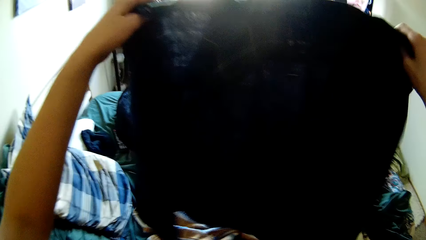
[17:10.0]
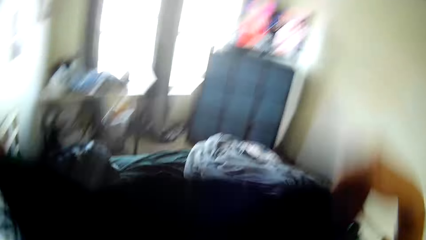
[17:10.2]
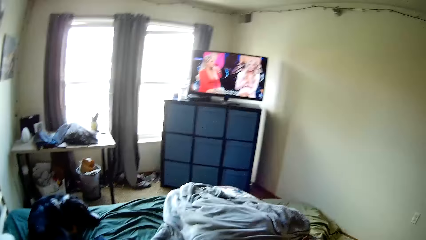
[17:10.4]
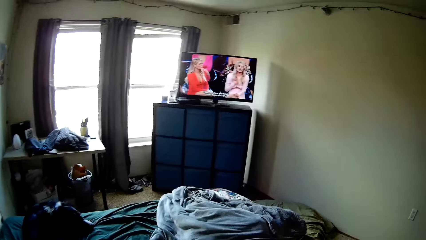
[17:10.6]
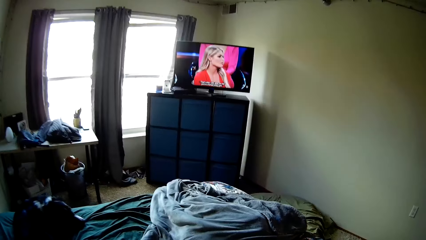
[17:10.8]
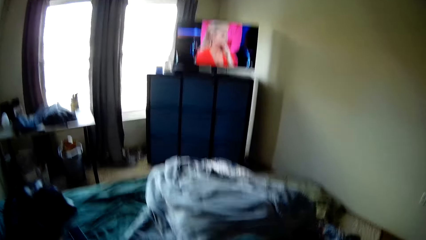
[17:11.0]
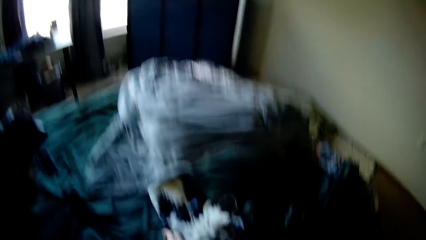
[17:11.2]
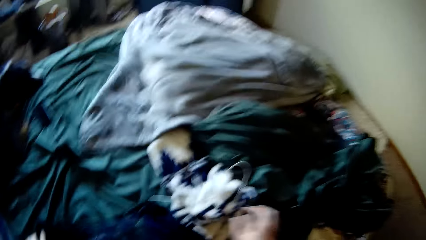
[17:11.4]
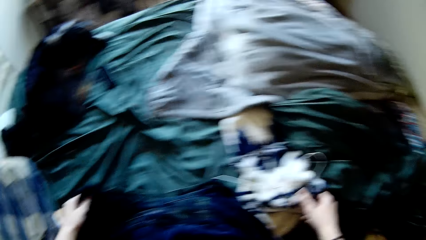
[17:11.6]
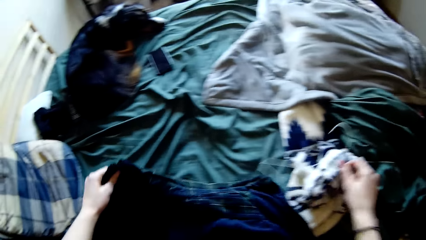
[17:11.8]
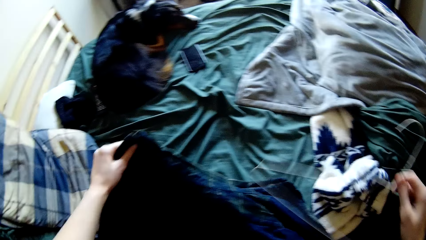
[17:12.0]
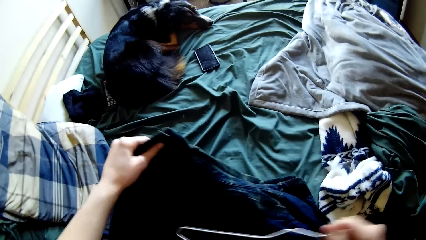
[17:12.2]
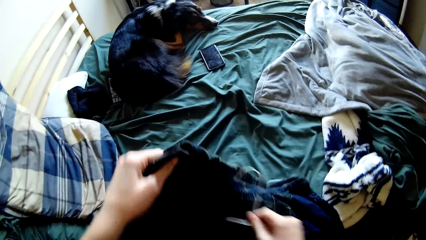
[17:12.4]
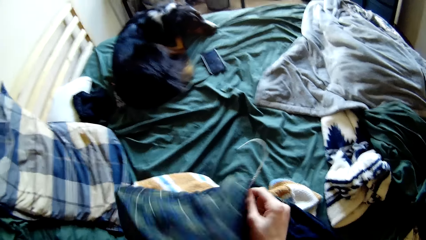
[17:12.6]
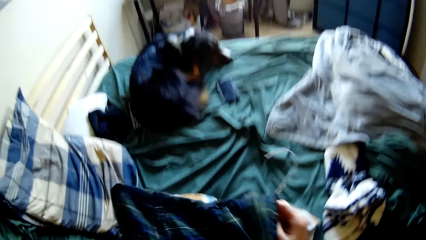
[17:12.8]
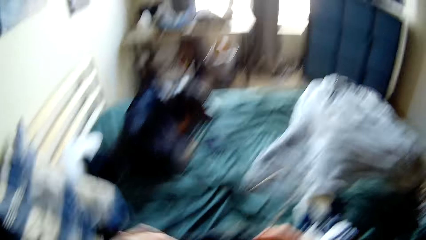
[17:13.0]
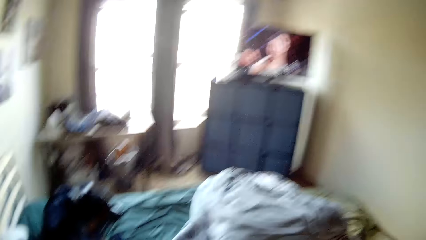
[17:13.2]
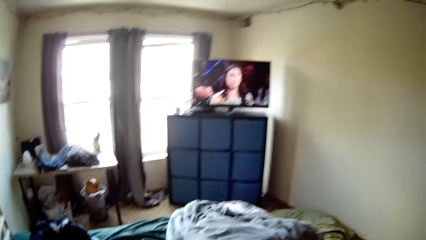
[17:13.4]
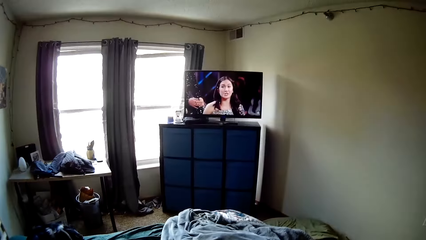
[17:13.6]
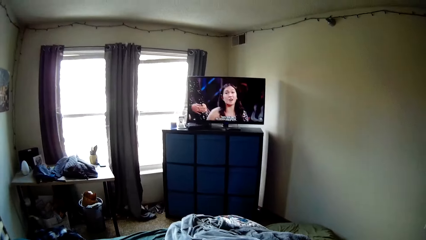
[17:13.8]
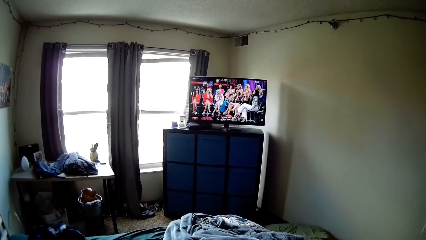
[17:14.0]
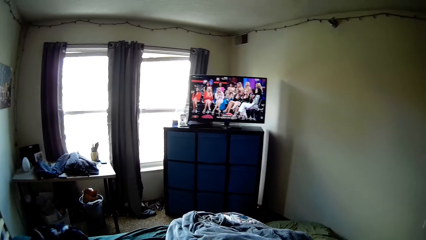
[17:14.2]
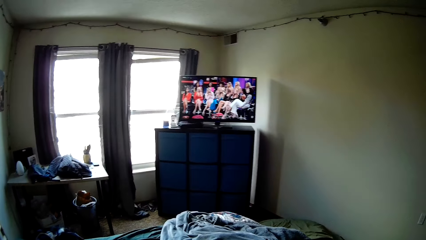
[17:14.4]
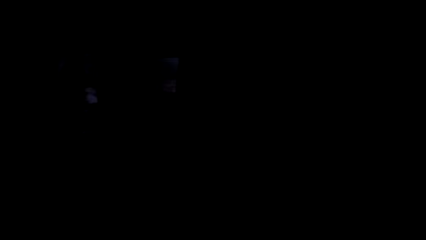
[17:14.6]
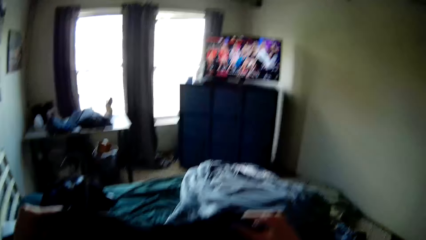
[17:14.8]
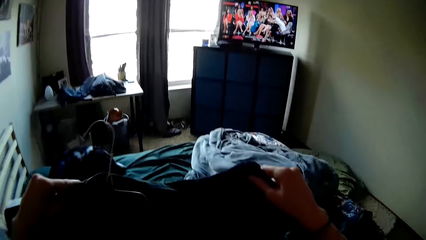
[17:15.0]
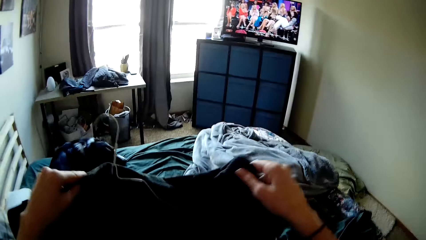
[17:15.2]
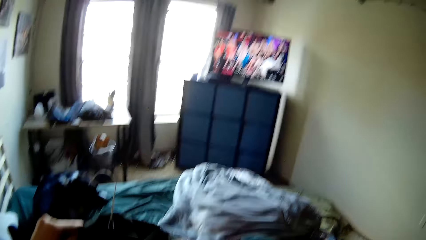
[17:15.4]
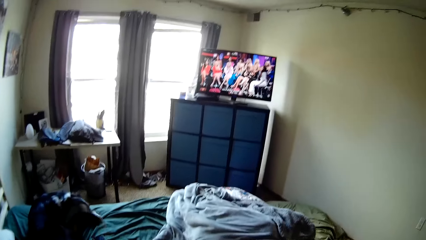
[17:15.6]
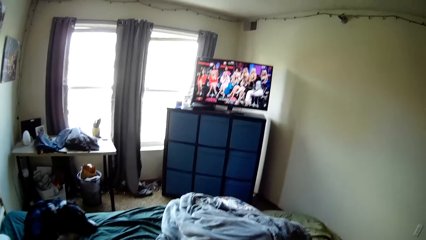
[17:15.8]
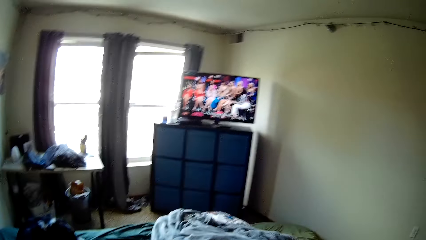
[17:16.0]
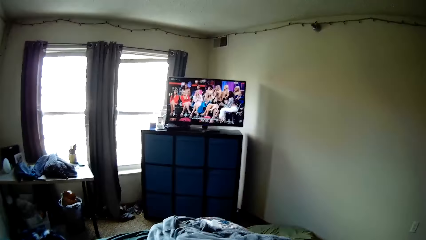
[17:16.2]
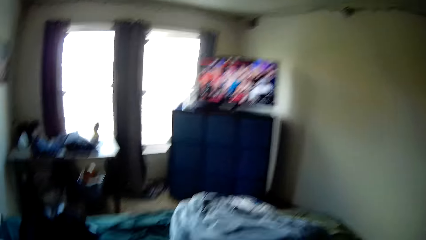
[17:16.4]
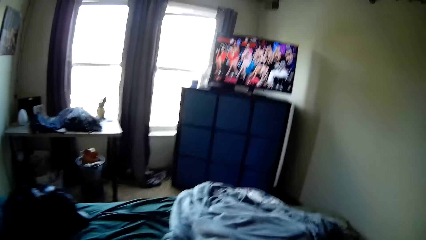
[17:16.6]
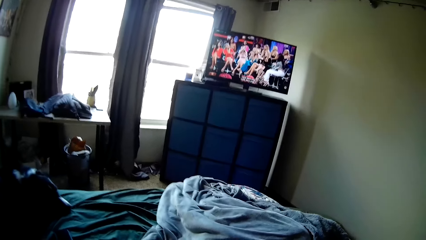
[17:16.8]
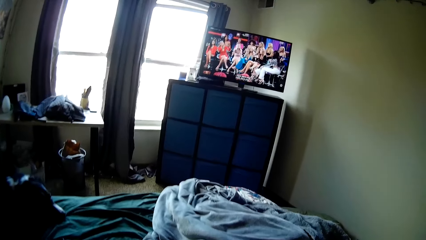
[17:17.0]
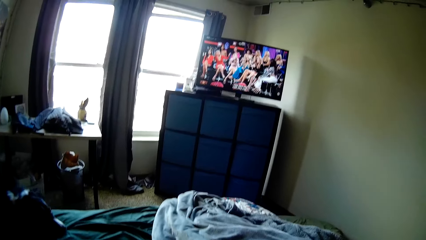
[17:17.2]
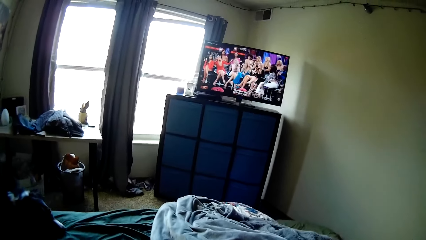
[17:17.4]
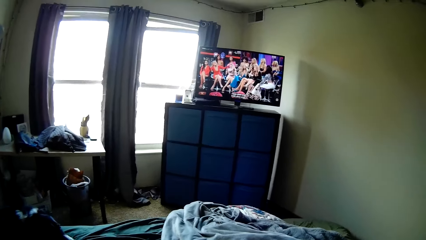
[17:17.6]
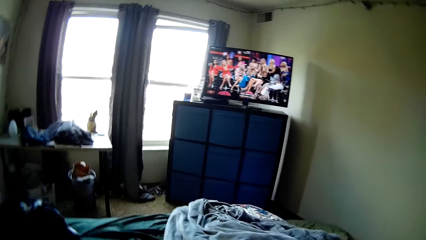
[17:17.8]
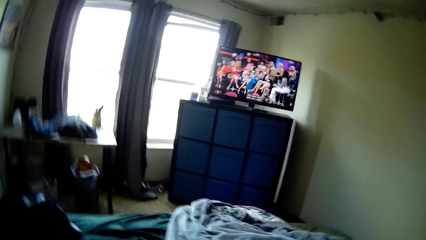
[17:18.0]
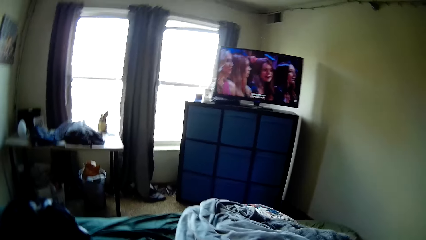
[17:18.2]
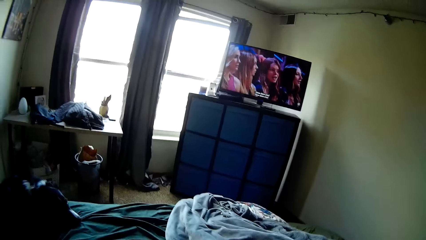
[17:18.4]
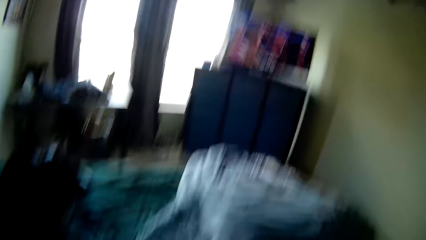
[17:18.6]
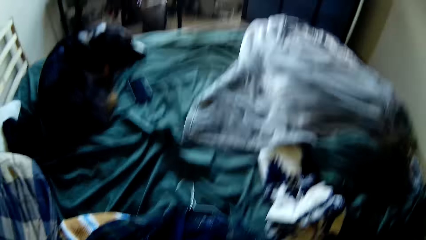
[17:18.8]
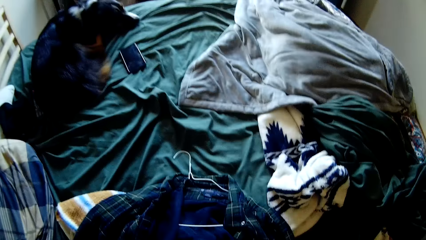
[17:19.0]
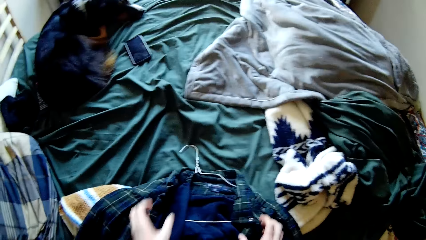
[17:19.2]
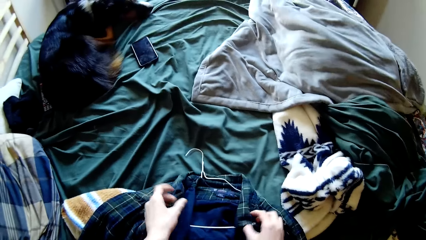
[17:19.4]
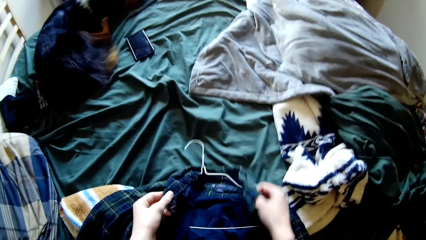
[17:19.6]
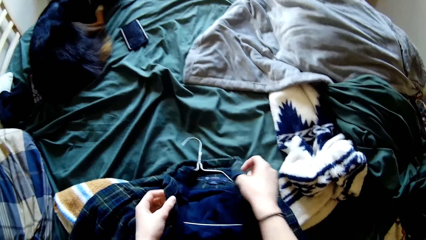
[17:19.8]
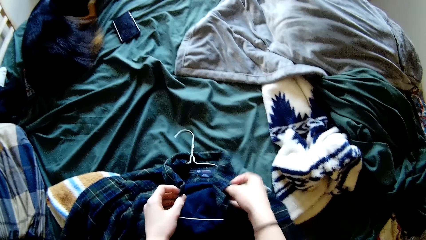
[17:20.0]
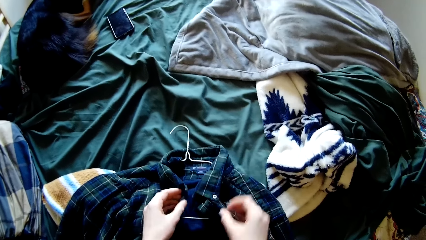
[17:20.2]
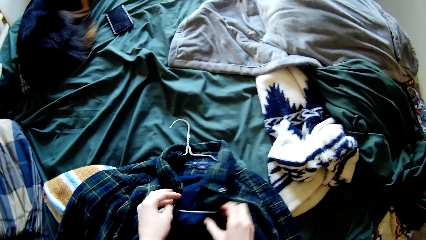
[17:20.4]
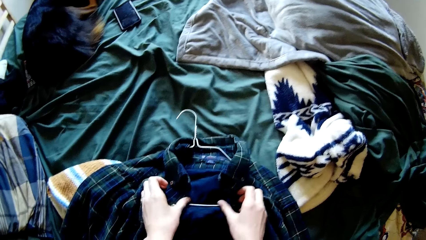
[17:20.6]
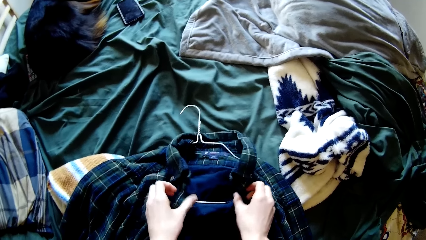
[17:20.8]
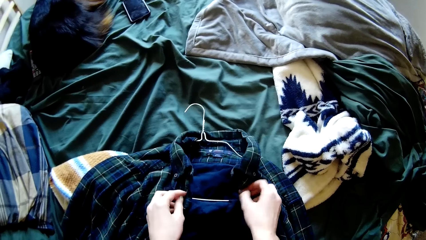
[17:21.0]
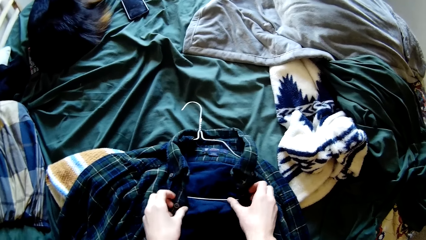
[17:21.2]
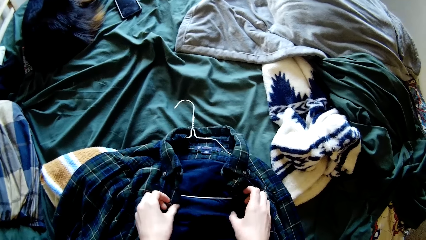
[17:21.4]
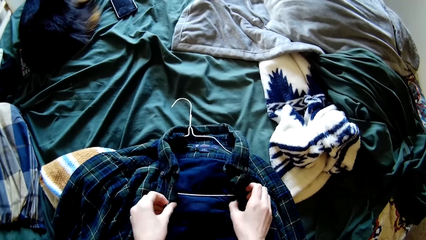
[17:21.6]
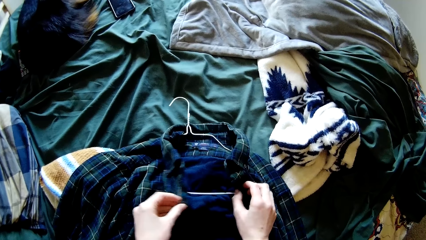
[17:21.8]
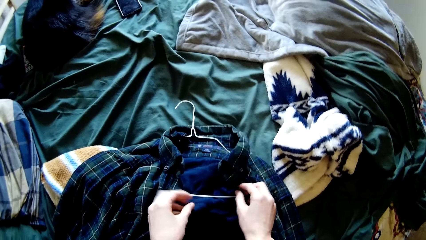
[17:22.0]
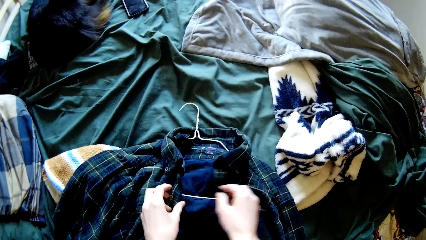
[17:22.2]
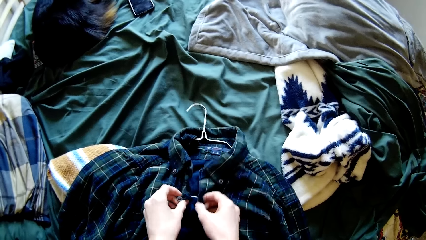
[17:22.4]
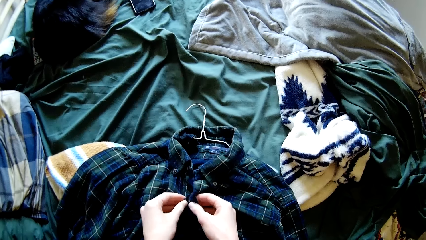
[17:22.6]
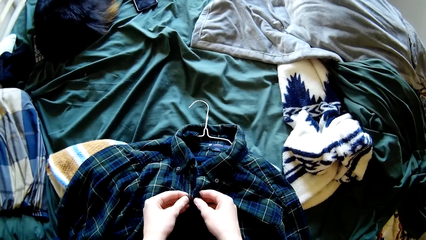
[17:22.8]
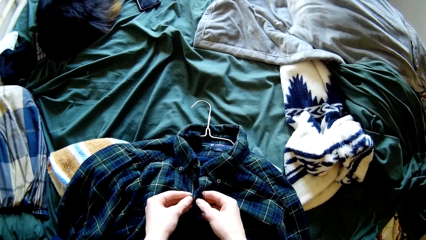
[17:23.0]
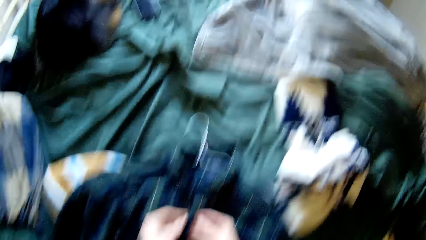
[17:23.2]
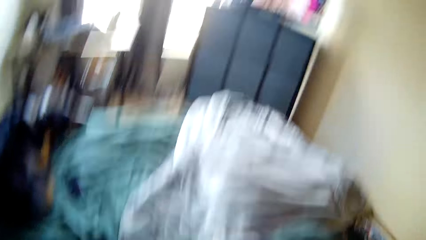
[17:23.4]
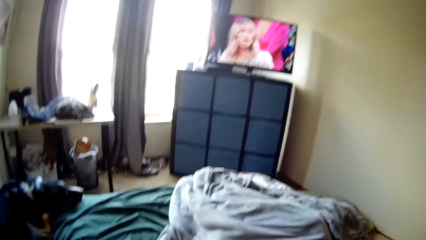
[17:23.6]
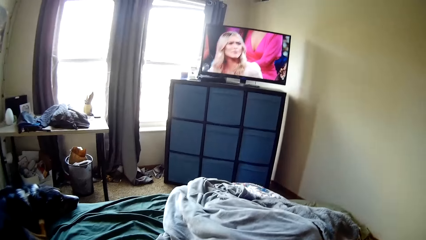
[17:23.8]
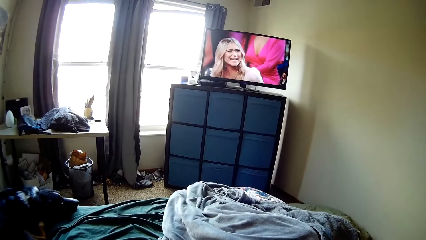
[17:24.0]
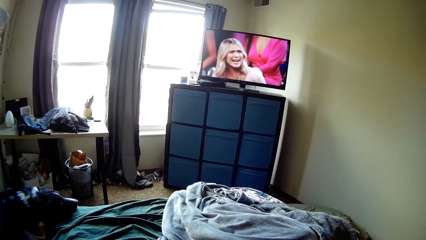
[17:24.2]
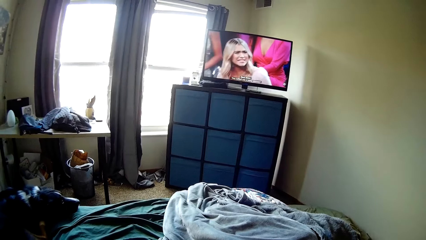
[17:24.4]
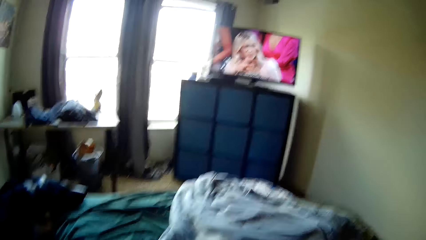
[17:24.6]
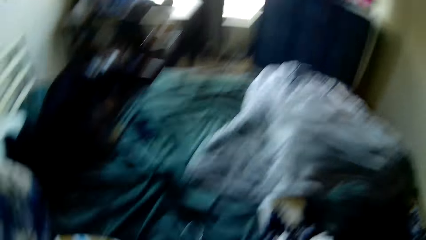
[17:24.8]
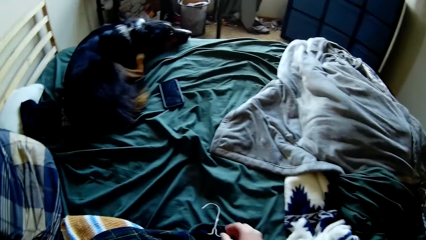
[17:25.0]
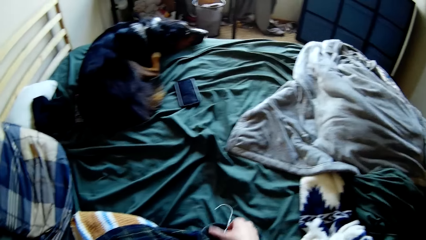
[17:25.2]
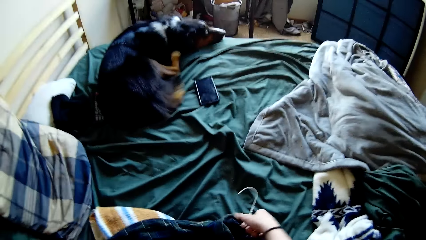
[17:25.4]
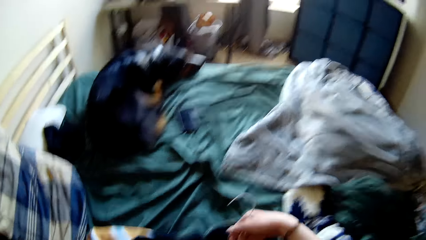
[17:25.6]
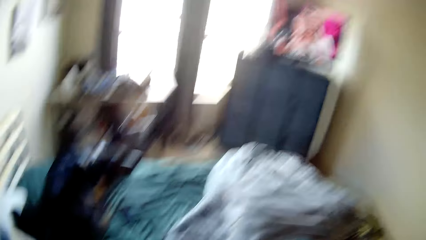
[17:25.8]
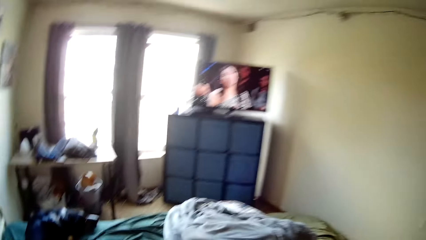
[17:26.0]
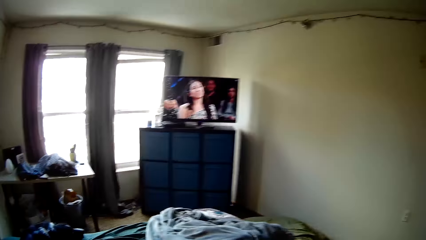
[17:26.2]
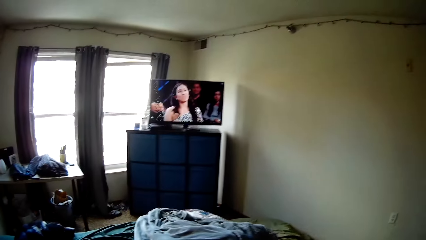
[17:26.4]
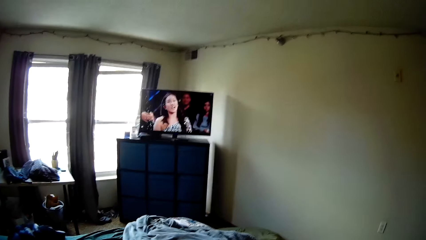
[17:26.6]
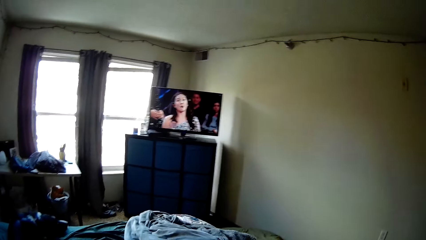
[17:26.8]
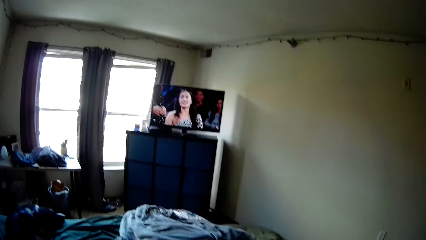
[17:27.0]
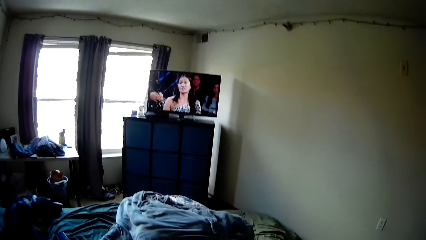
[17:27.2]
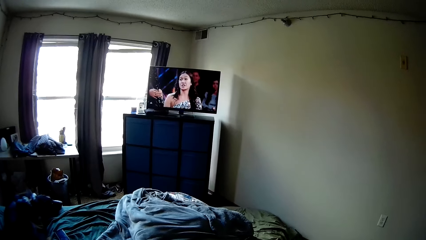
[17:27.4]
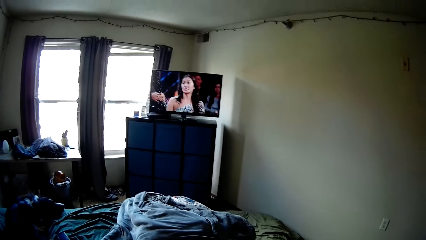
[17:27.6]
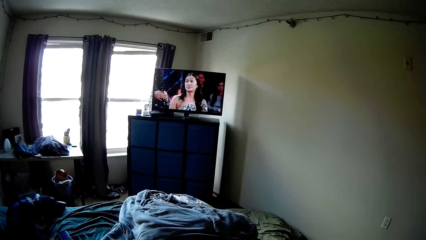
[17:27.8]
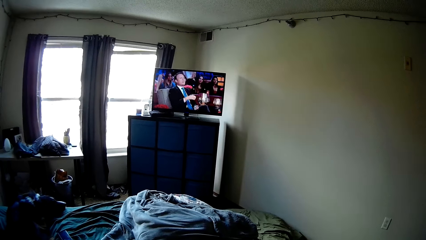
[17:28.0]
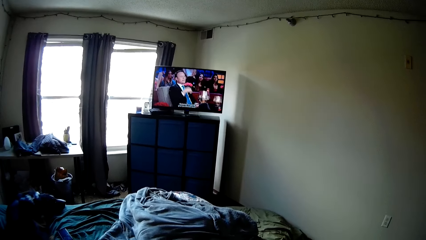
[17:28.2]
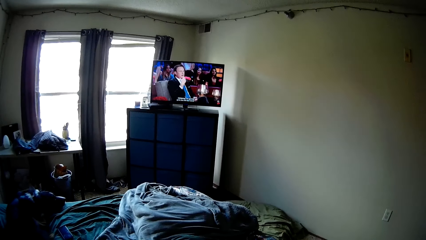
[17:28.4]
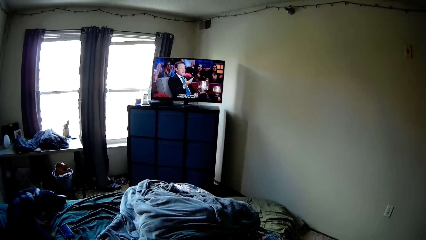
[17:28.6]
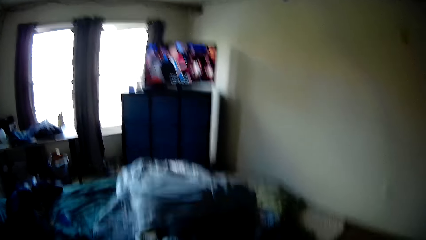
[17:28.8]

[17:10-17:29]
The camera wearer lifts the cloth. They put the other shirt on the cloth hanger. They pick up the hanger and turn around the room. They button the other shirt on the cloth hanger. They turn around the room. They pick up the shirt and turn around the room.
